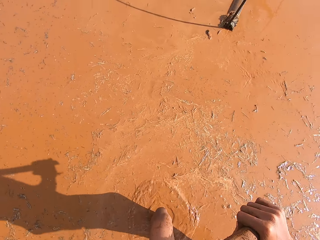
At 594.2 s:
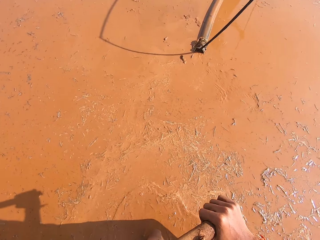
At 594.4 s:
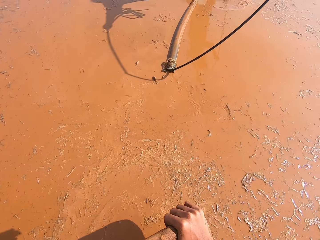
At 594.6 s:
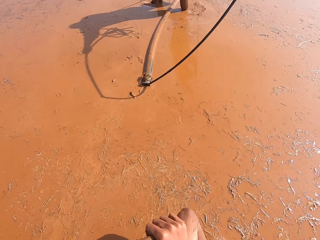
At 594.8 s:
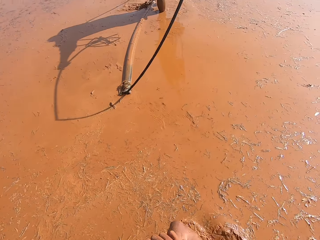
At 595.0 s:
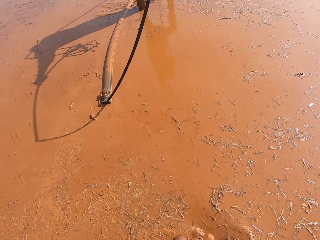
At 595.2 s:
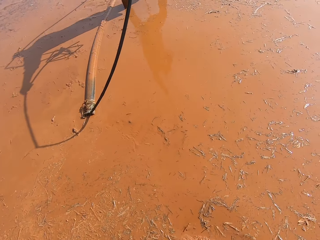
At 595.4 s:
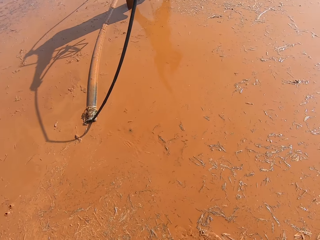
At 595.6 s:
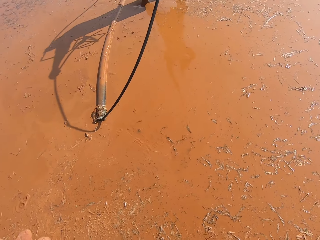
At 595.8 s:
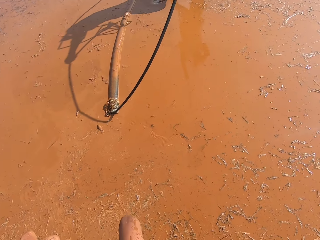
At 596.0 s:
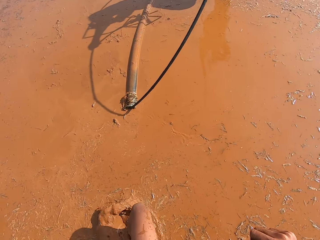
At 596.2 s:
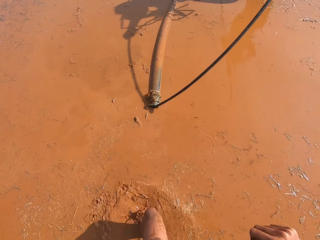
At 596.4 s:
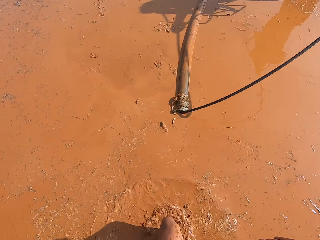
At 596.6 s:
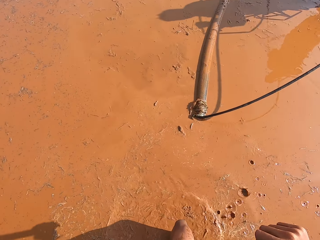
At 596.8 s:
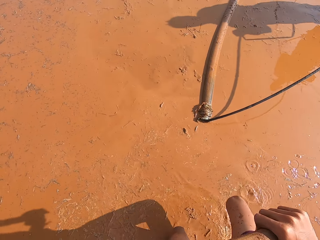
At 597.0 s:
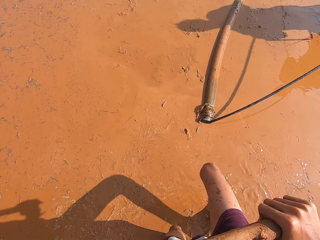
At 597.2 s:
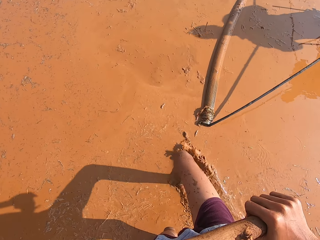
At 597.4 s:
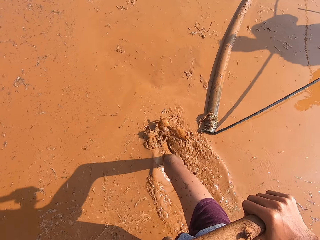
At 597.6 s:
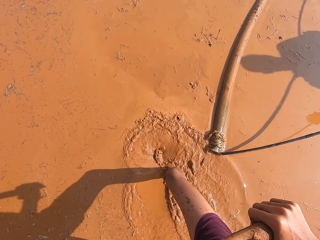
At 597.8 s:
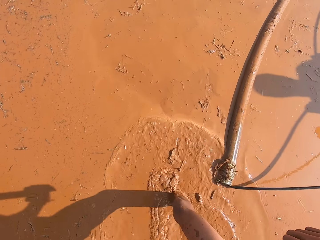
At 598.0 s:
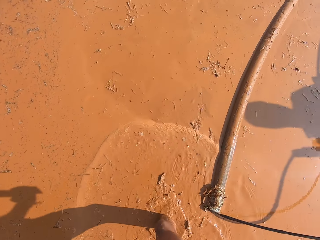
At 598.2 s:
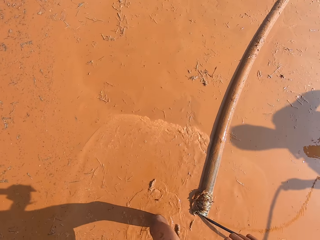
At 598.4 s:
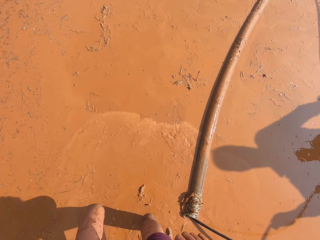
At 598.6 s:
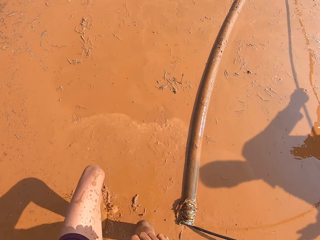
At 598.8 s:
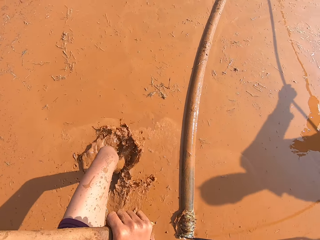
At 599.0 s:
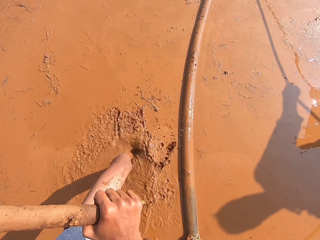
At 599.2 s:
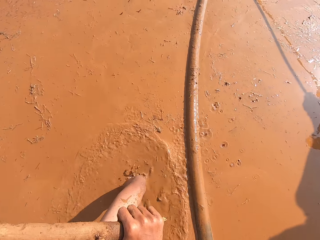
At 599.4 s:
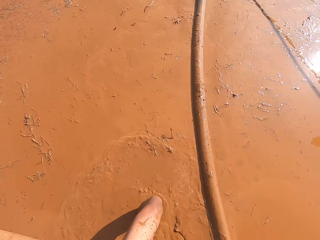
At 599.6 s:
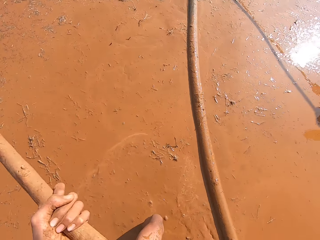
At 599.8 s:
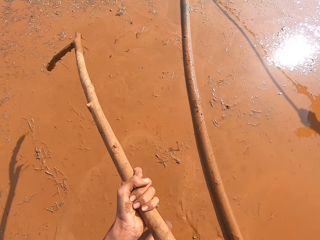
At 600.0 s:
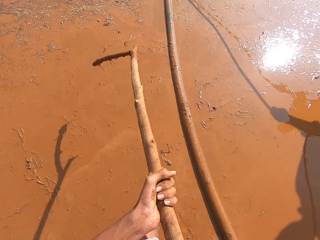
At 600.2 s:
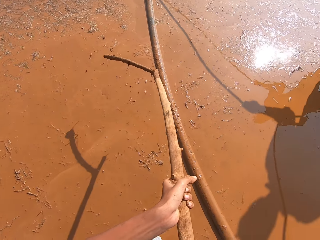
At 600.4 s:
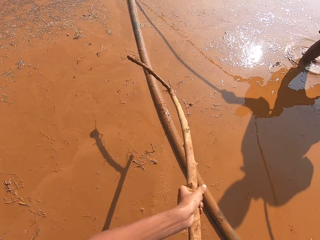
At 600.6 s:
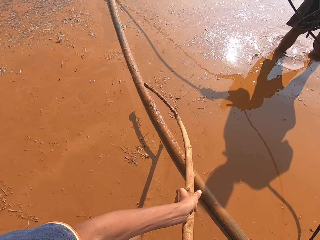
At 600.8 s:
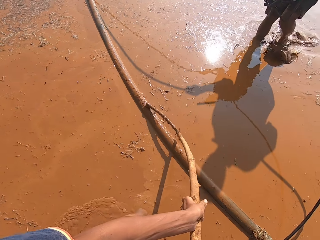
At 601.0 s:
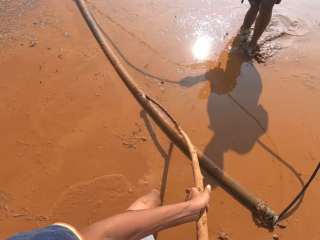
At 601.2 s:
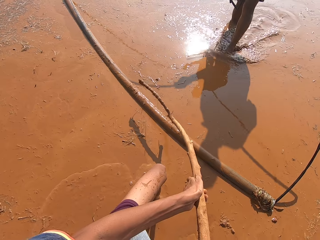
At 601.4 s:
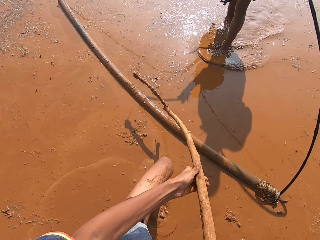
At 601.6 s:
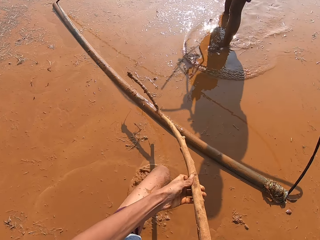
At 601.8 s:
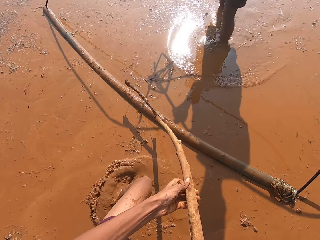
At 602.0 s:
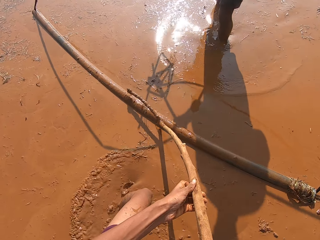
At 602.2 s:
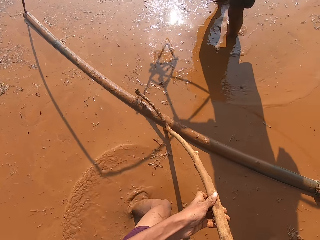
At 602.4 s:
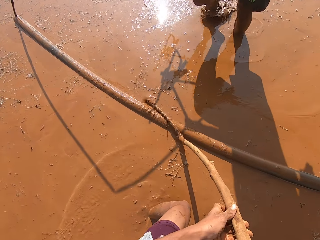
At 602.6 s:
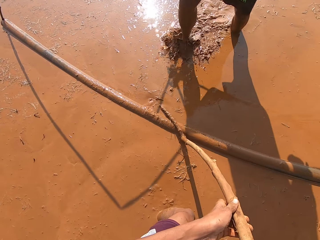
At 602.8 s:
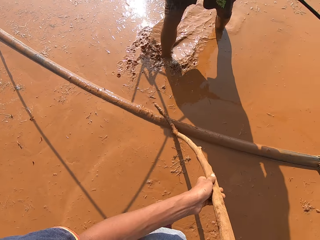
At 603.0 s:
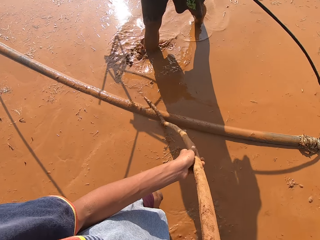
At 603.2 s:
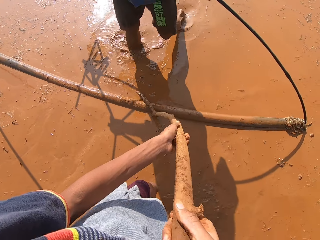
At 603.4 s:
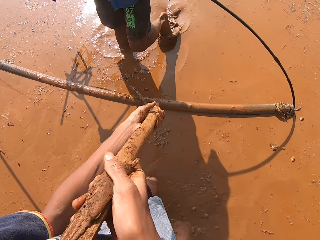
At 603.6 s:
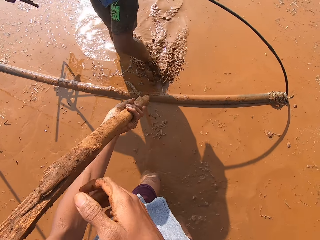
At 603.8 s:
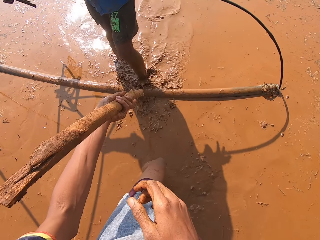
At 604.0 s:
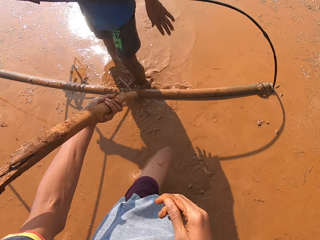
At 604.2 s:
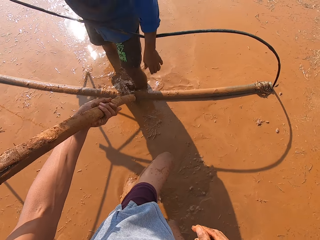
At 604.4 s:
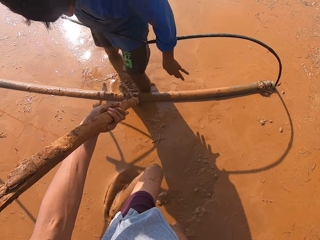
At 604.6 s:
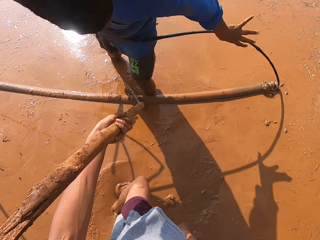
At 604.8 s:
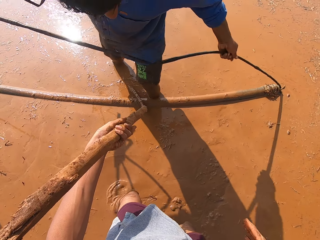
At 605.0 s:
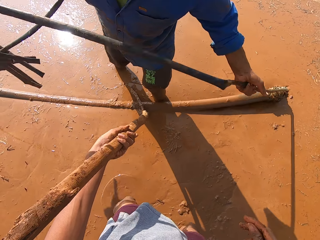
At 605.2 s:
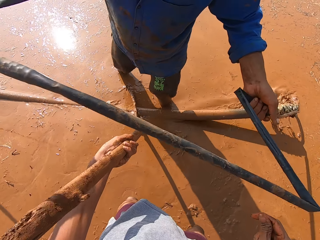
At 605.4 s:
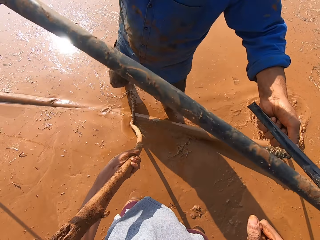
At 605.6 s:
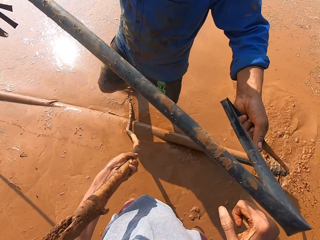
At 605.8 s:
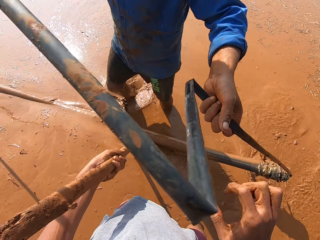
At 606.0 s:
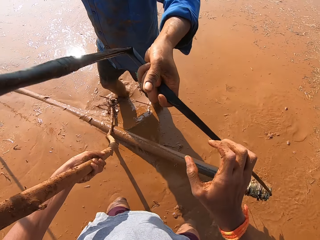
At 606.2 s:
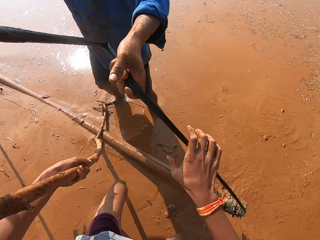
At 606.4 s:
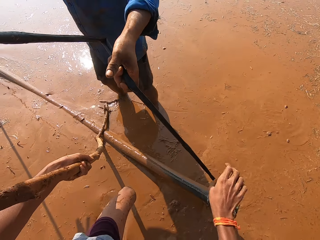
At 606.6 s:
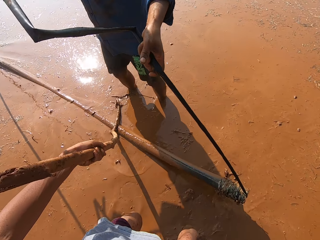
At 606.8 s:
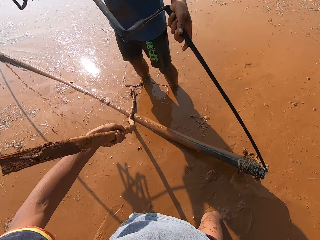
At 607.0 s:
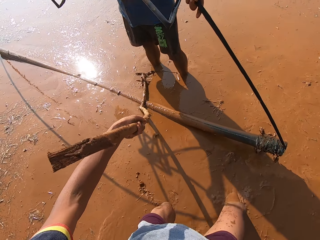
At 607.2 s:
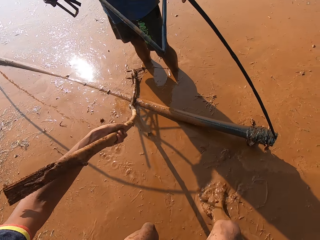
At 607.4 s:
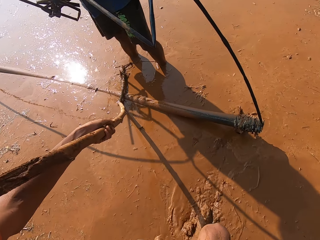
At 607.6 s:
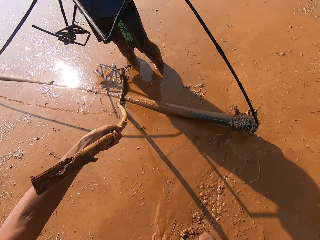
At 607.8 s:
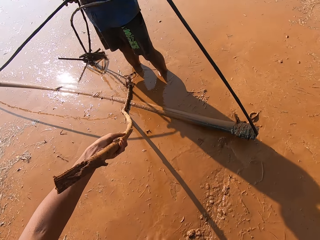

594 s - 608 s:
The camera wearer attaches the stick on the metal rod. The man lifts the locally fabricated leveler with his hands. The man pulls the rope.

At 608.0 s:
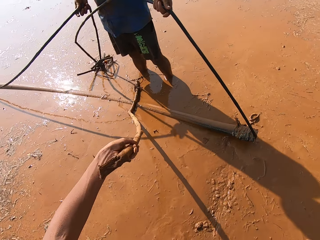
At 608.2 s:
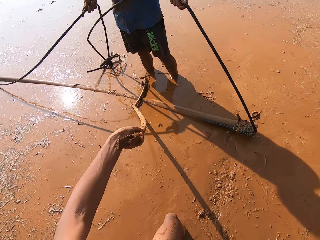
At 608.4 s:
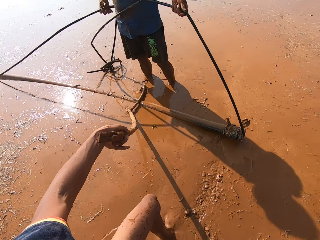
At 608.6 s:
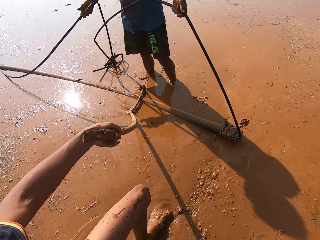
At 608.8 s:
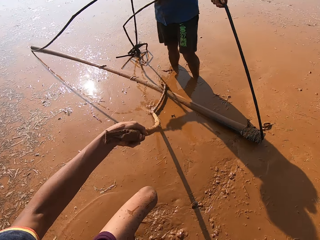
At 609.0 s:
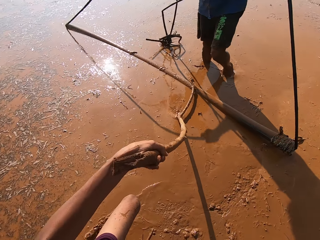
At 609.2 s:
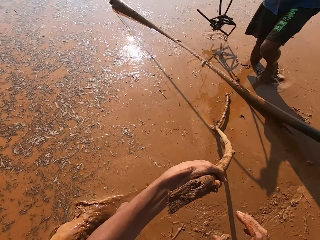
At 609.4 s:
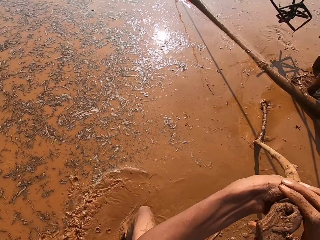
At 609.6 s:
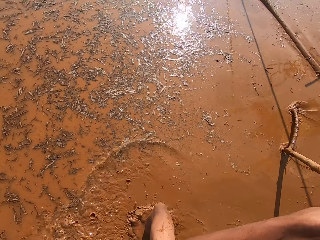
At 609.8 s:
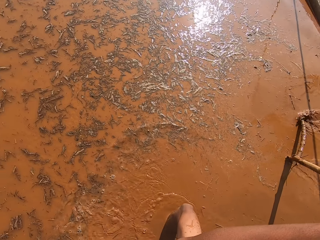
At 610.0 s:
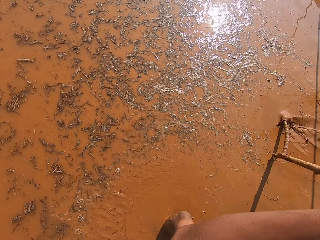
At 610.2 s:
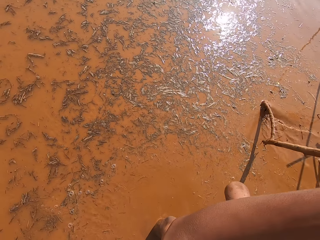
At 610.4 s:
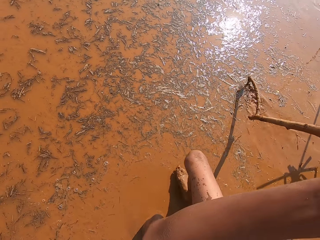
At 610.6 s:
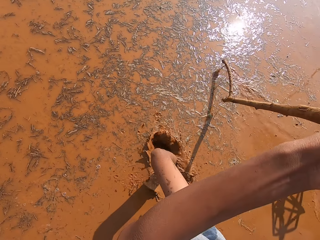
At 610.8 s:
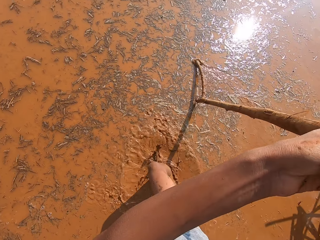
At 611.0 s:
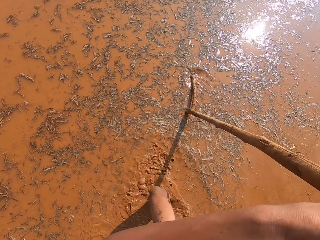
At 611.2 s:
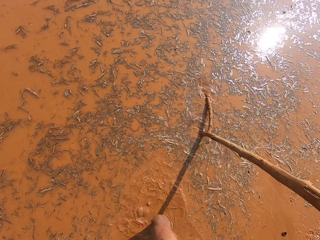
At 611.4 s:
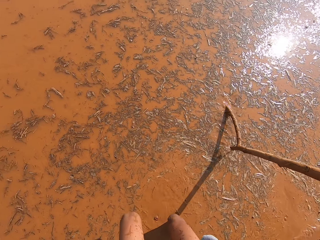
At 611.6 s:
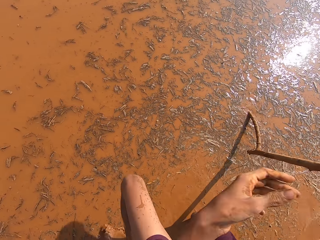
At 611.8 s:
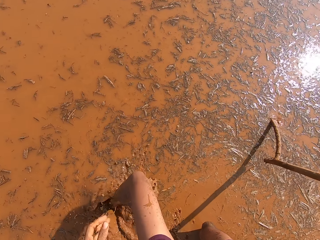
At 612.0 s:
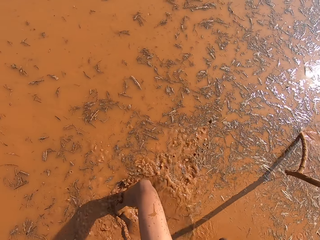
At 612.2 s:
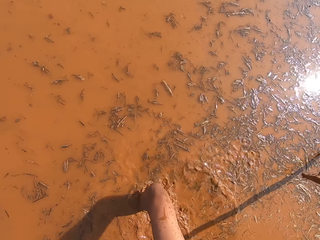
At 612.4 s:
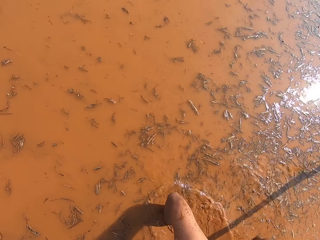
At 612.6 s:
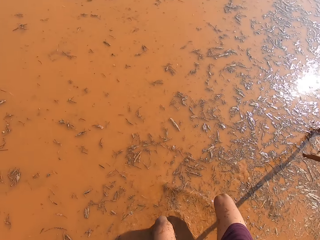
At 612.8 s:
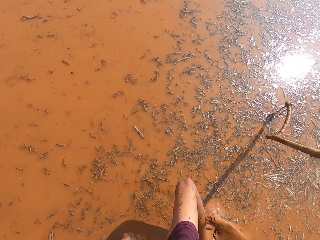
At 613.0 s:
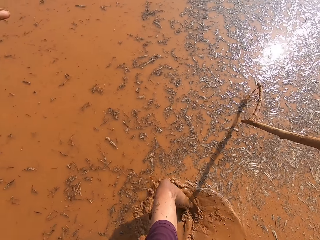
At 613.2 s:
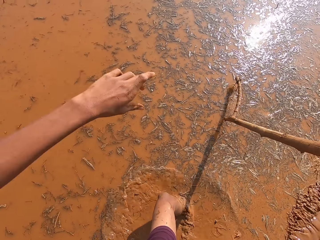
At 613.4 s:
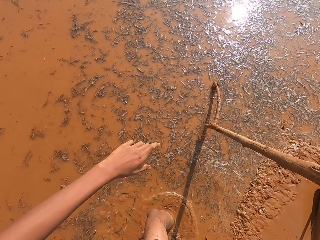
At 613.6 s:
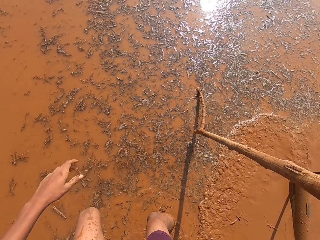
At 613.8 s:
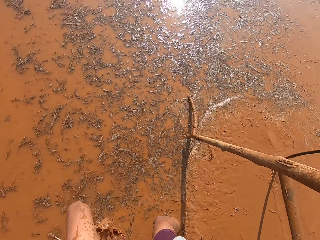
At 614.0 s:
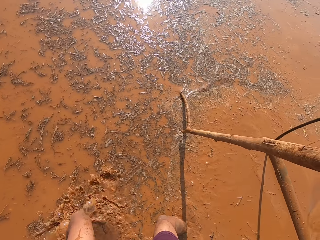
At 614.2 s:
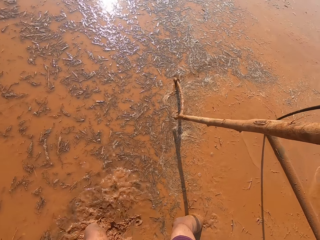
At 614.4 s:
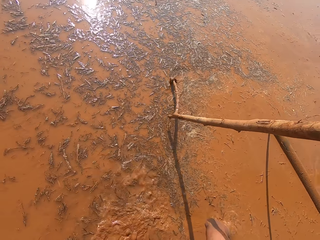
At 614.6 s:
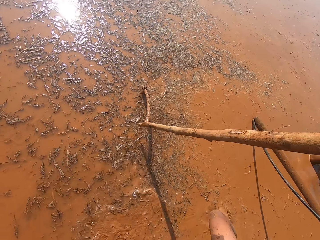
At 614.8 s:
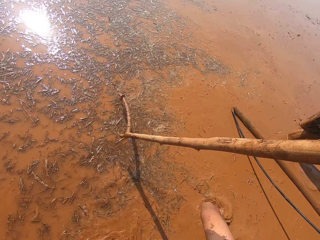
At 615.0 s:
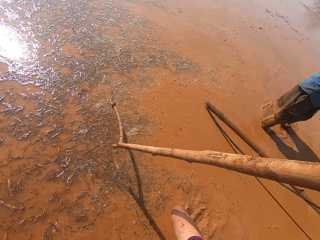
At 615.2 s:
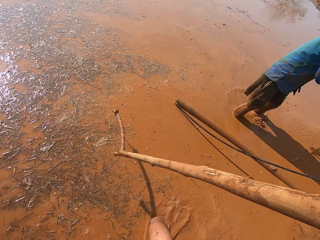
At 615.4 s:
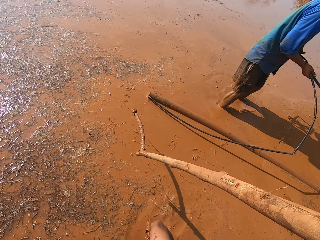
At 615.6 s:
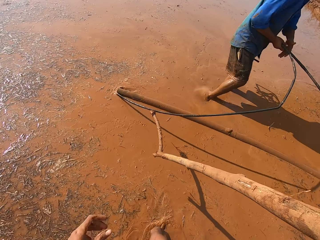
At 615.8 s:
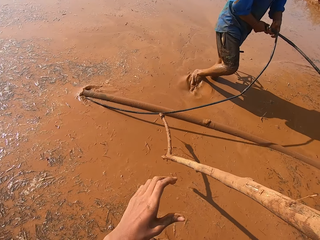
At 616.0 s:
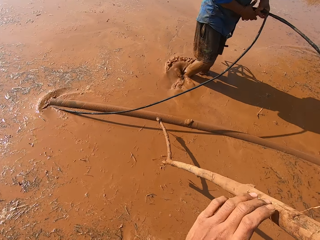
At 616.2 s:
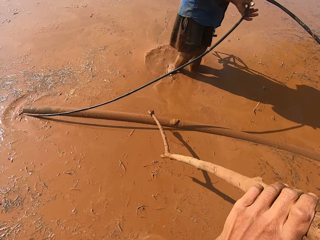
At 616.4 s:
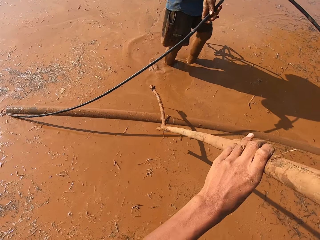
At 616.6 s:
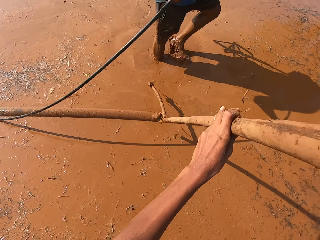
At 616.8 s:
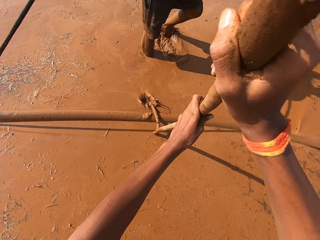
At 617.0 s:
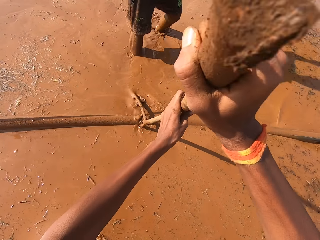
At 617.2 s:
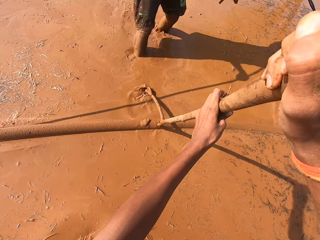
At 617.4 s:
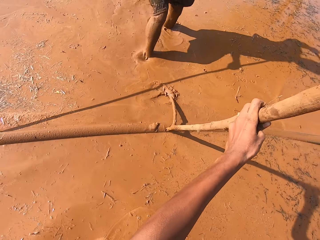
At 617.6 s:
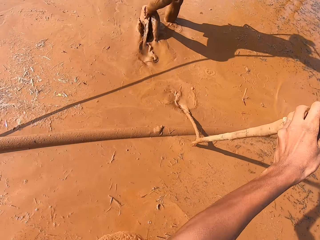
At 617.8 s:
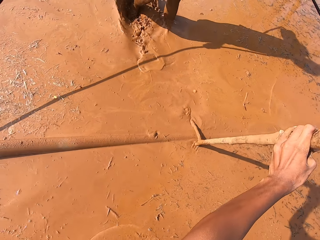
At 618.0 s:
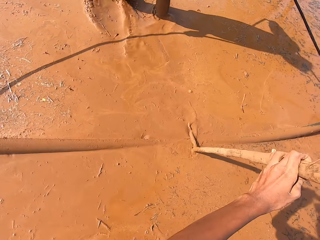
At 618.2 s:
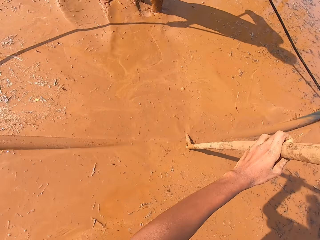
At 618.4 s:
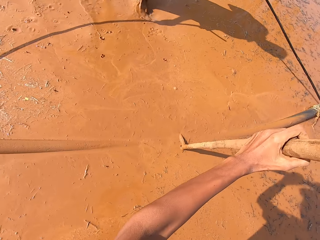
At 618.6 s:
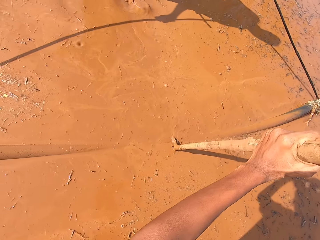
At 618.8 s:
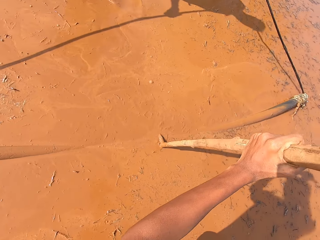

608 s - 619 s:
The camera wearer walks on the water. He places the stick in his hands on the locally fabricated leveler. He attaches the stick on the metal rod.
